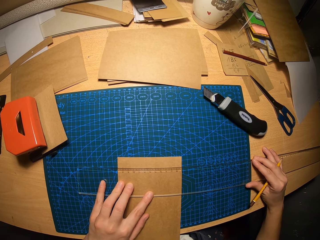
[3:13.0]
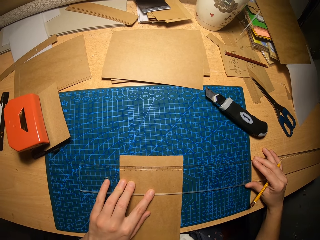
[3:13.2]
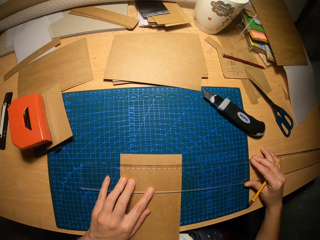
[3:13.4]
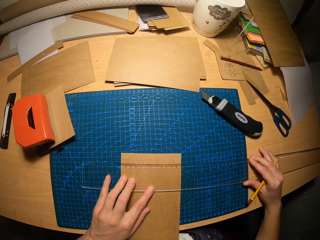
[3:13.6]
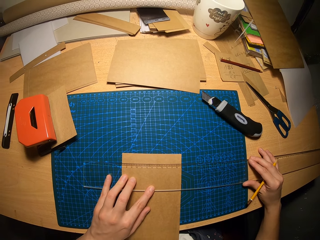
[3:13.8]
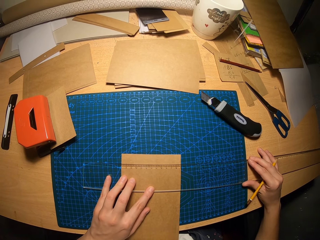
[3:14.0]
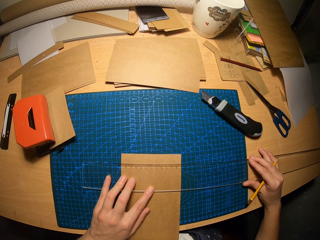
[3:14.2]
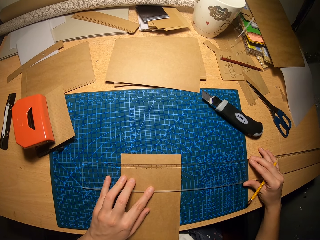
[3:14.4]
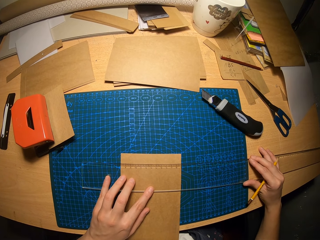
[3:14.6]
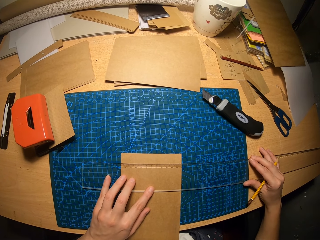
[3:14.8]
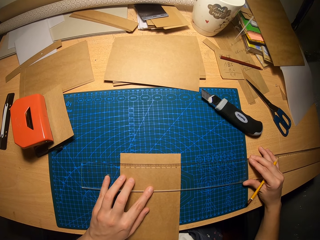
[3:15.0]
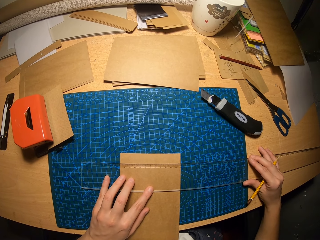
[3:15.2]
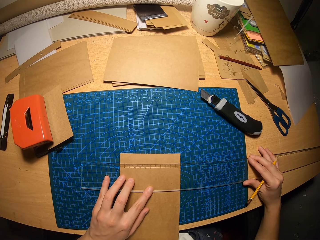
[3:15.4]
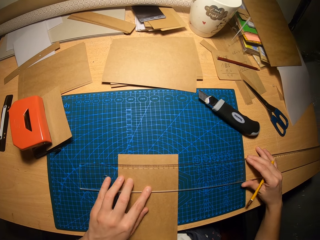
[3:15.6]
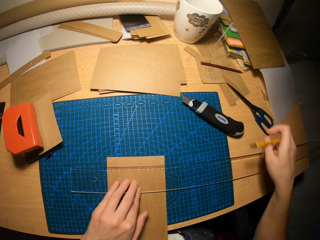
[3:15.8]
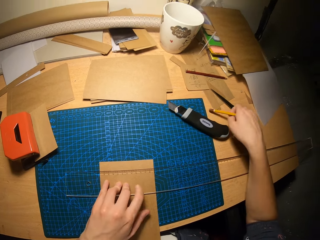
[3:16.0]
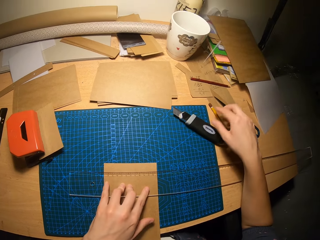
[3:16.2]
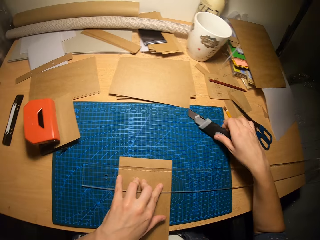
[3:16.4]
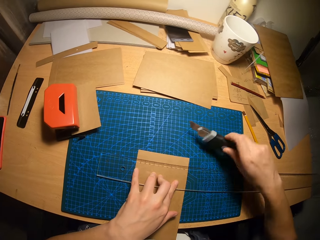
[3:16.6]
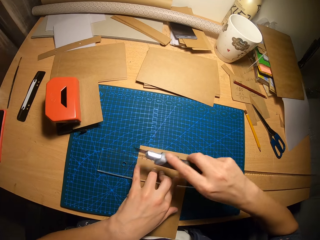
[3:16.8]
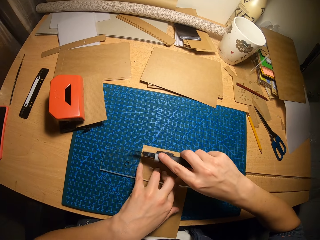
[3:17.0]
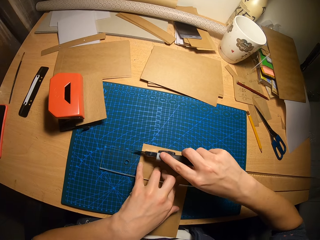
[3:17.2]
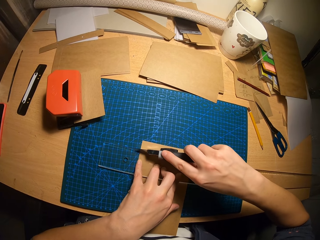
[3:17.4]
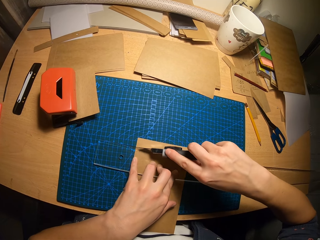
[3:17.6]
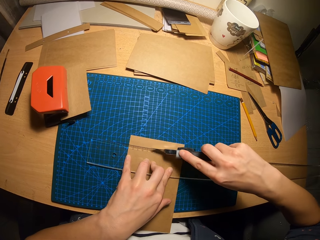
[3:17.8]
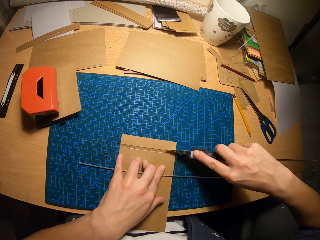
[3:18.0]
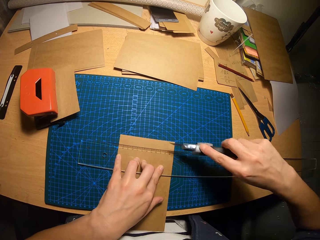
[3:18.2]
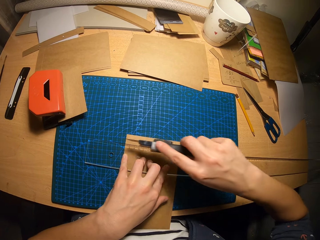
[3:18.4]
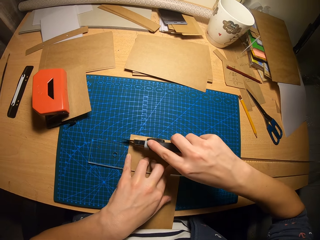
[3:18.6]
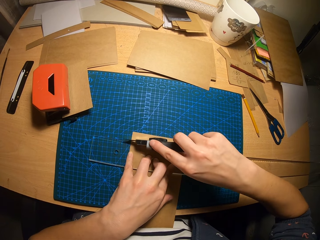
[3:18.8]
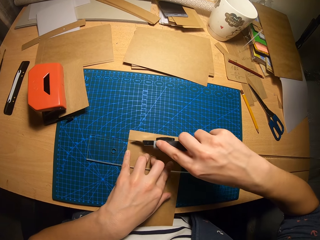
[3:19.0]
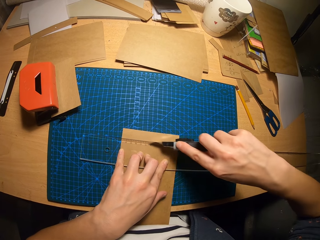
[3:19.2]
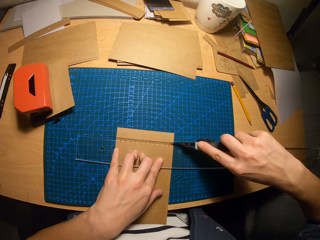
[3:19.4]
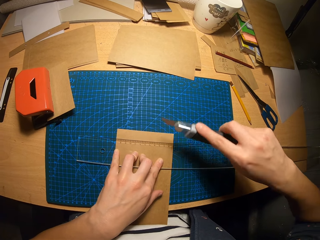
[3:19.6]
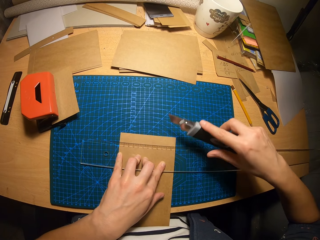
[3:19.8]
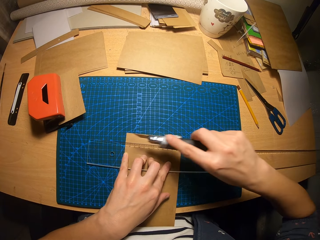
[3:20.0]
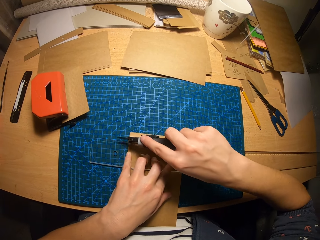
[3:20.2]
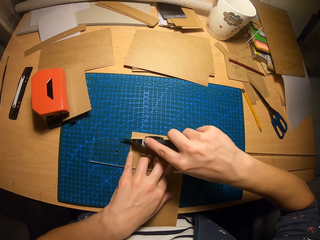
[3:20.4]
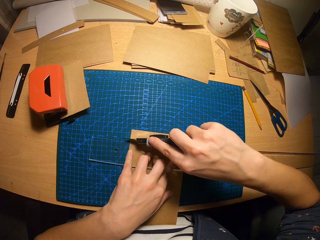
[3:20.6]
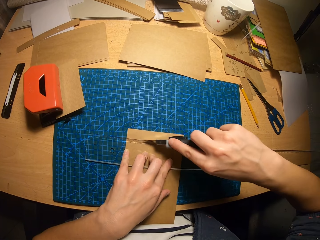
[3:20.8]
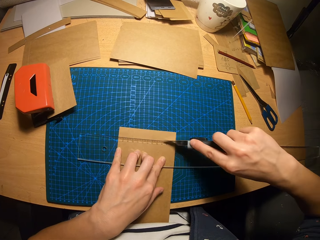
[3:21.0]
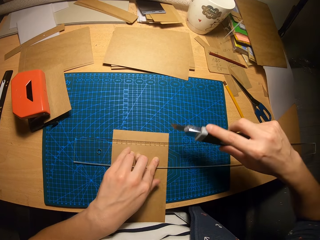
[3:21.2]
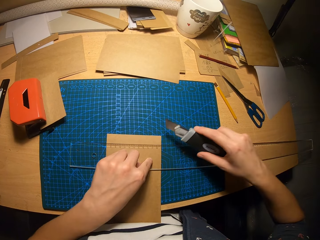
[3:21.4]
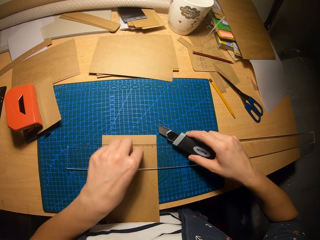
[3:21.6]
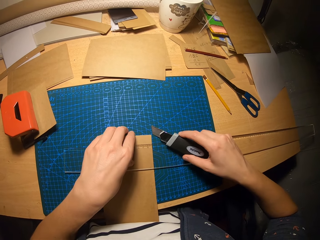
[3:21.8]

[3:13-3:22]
The camera wearer drops the pencil on the table. They pick up the retractable blade from the table. They move the retractable blade across the carton paper. They cut the paper. They move the retractable blade across the carton paper again.

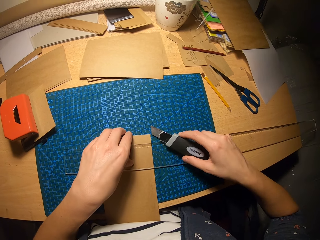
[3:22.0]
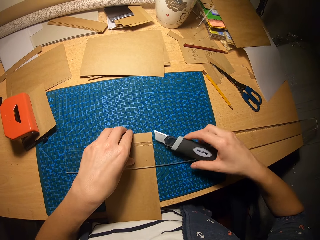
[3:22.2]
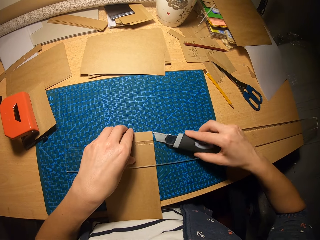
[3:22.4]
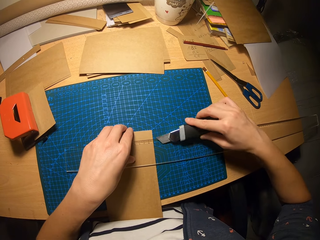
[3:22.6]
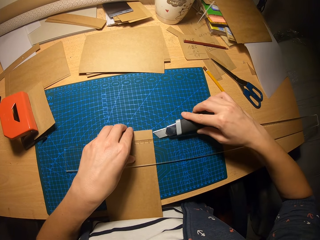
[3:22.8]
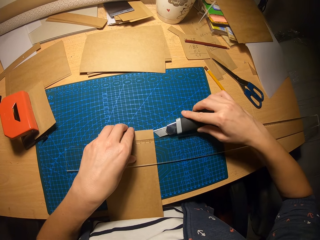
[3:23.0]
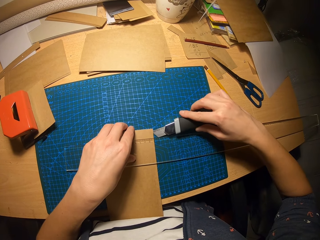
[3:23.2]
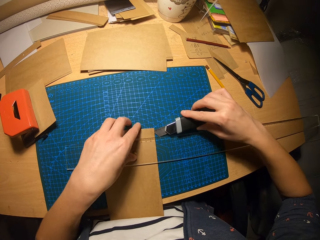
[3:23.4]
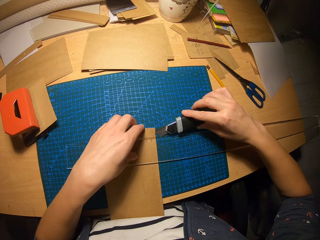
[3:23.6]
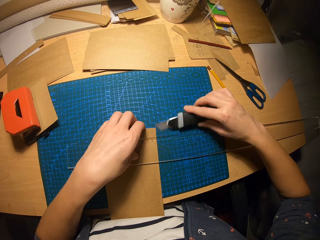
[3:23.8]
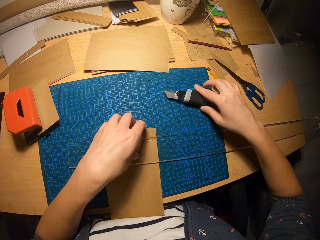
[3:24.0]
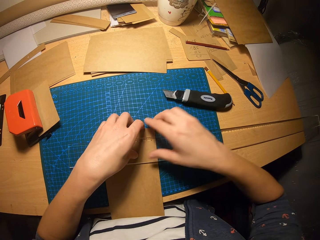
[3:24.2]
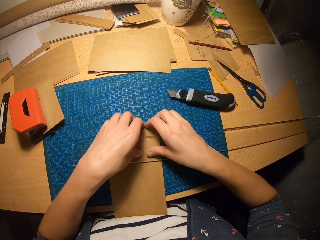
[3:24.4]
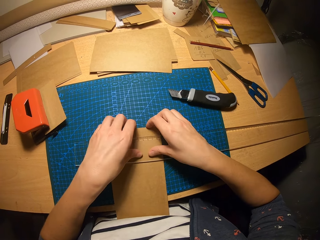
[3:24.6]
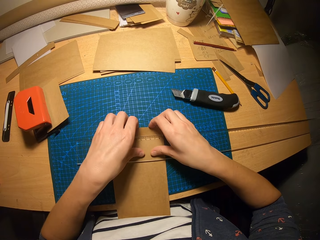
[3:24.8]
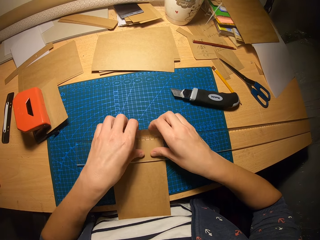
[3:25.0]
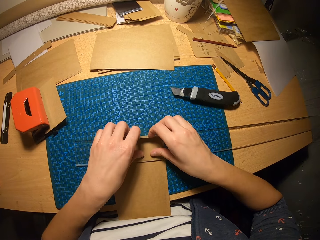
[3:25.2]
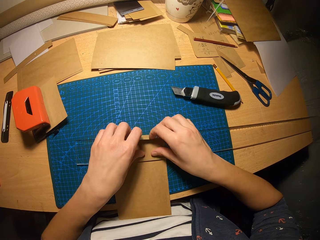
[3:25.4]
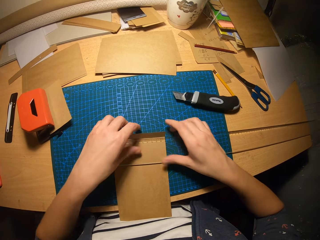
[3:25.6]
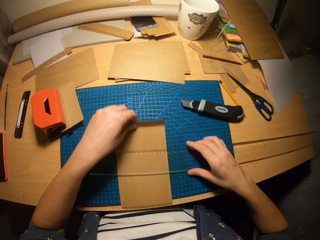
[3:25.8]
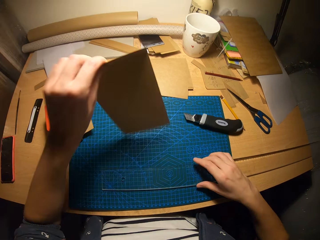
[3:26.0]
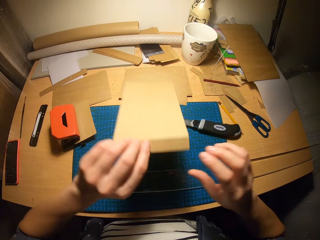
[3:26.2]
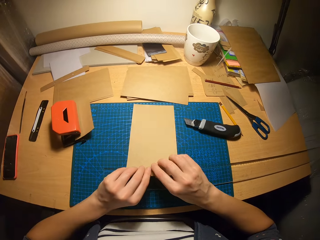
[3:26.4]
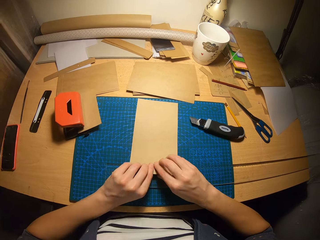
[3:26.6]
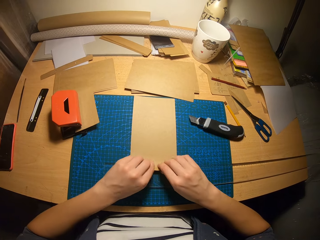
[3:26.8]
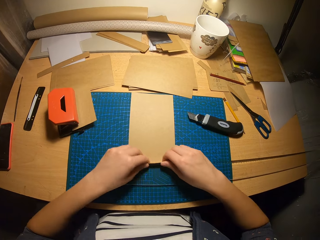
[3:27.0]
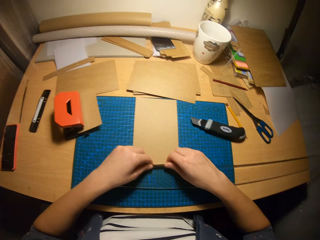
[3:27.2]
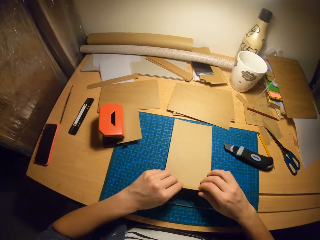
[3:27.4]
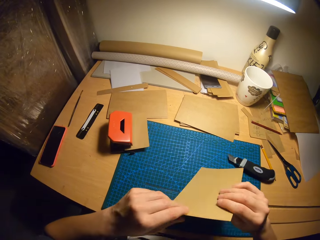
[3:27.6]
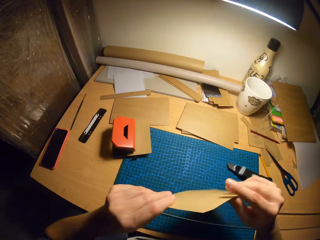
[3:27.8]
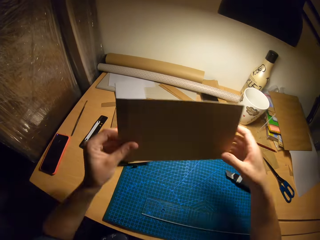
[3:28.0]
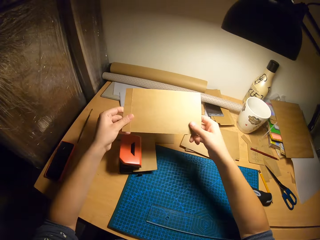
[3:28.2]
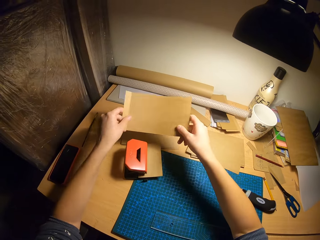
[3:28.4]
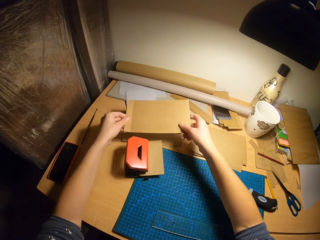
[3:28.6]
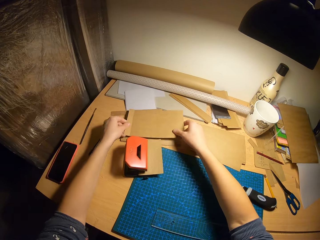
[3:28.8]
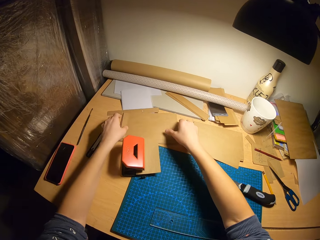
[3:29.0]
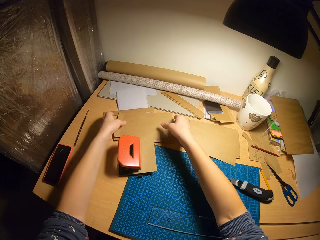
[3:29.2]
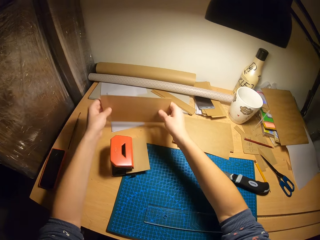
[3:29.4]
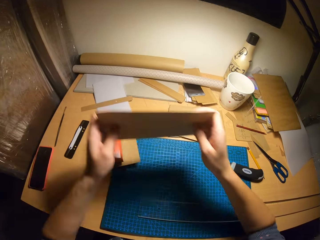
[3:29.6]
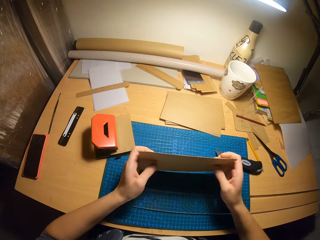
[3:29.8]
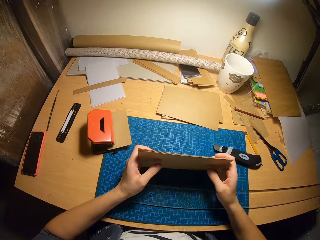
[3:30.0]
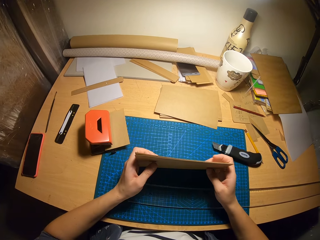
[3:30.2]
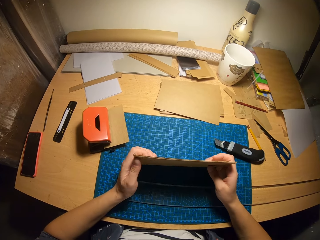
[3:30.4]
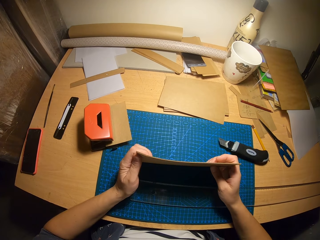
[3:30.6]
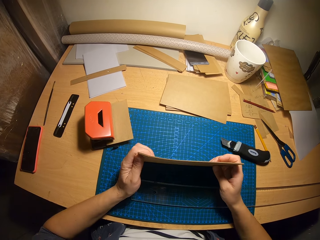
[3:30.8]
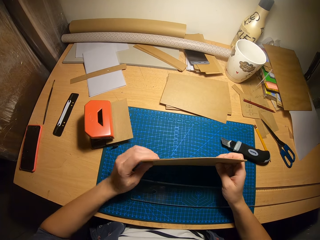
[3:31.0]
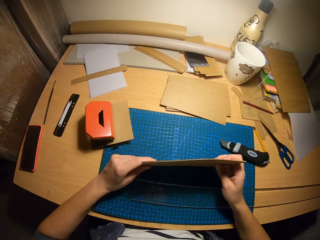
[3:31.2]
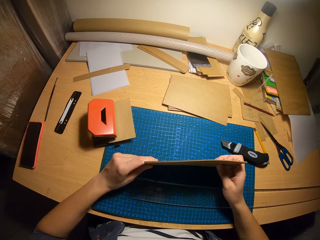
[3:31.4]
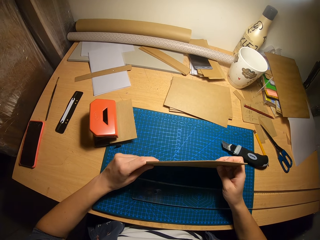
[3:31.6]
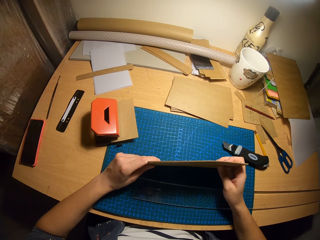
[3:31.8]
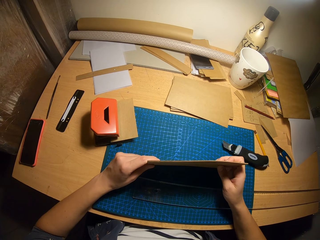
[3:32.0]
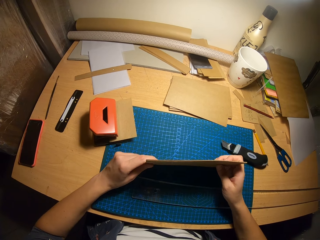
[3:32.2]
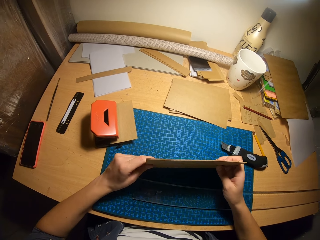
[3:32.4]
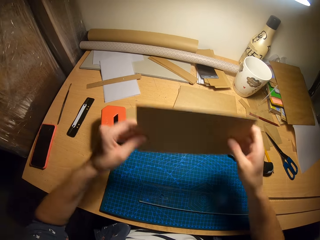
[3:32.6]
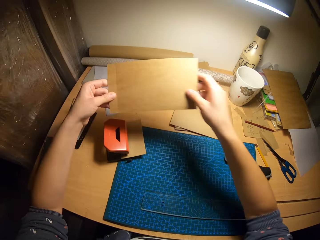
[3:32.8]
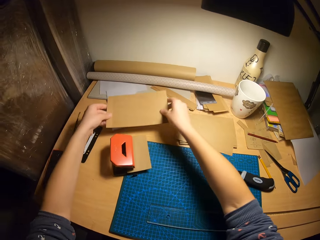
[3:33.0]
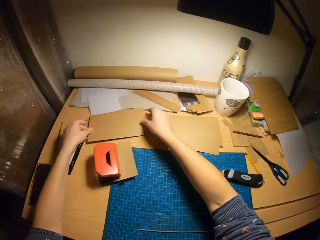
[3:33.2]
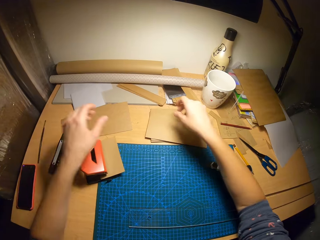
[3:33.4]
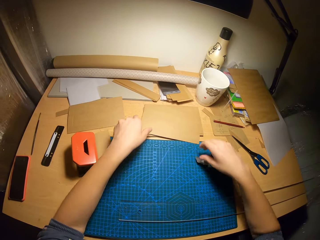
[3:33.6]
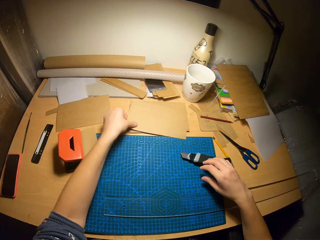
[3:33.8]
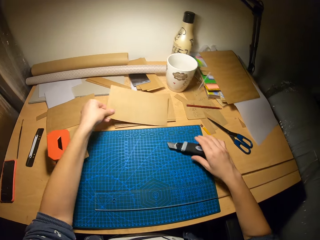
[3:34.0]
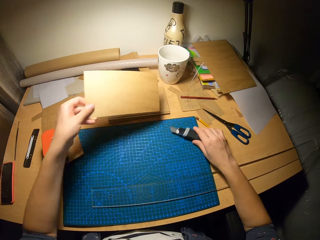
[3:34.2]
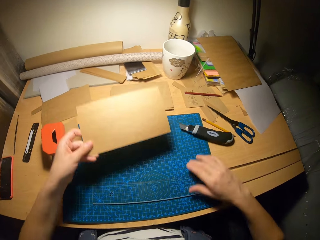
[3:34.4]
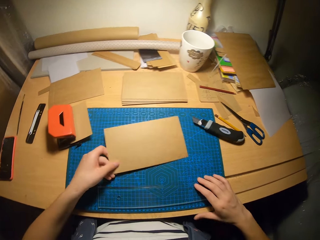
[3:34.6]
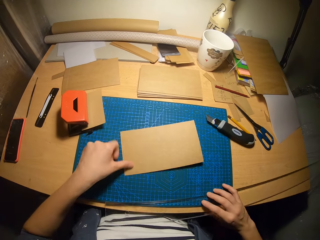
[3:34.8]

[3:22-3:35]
The camera wearer raises the top of the carton paper with the retractable blade and his left hand. He folds the paper. He raises the top of the carton paper with his hands. He folds the paper again. He removes the carton paper from under the ruler. He flips the carton paper upside down on the table. He bends the bottom of the carton paper. He picks up the carton paper from the table and drops the carton paper on some carton papers. He picks up the carton papers from the table and hits the carton papers on the table. He puts the papers together. He drops the carton papers on the table. He picks up a carton paper from the pile of carton papers with his left hand. He moves the retractable blade on the table with his right hand.
